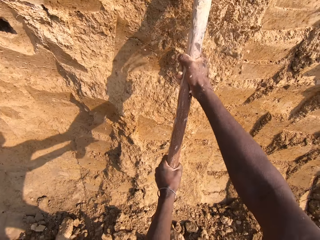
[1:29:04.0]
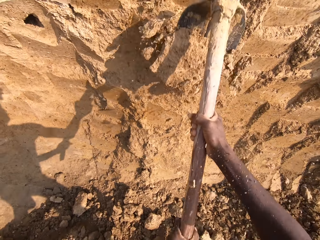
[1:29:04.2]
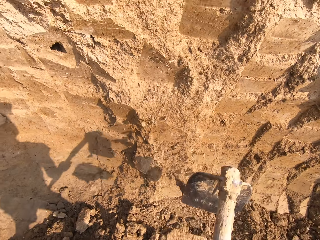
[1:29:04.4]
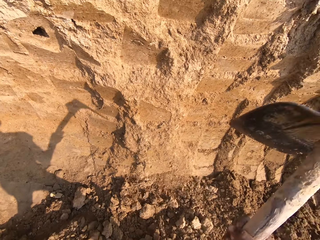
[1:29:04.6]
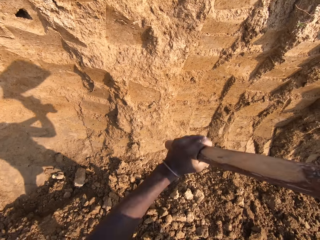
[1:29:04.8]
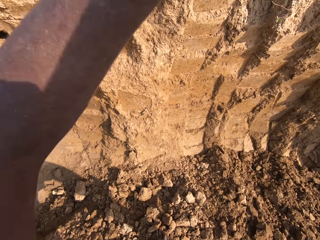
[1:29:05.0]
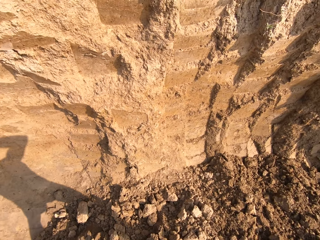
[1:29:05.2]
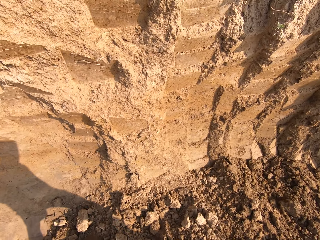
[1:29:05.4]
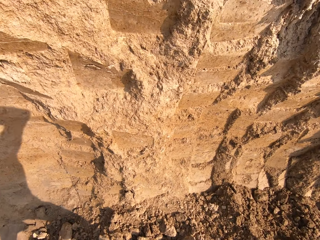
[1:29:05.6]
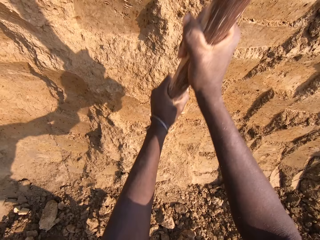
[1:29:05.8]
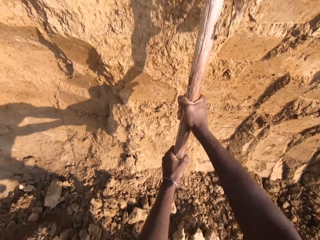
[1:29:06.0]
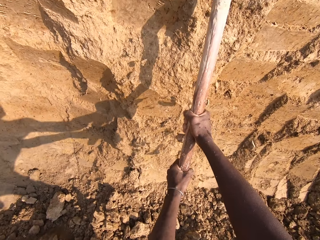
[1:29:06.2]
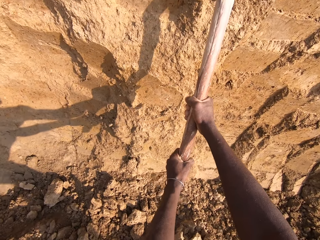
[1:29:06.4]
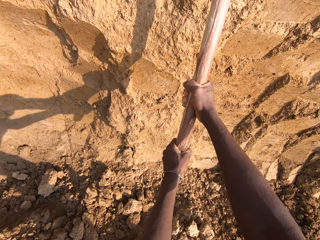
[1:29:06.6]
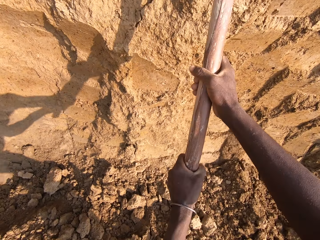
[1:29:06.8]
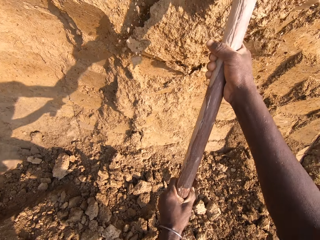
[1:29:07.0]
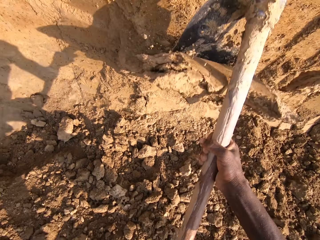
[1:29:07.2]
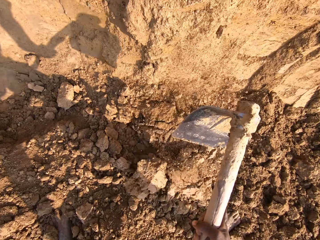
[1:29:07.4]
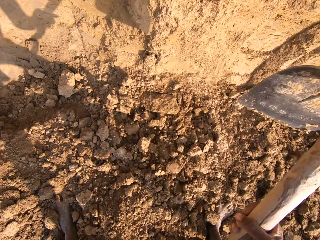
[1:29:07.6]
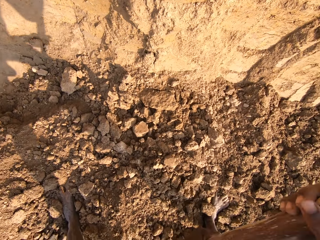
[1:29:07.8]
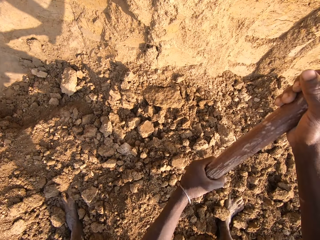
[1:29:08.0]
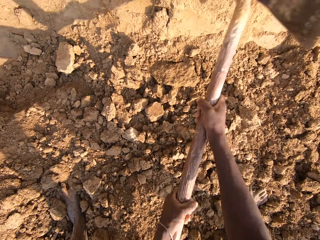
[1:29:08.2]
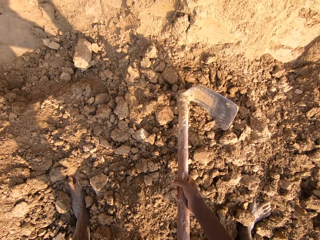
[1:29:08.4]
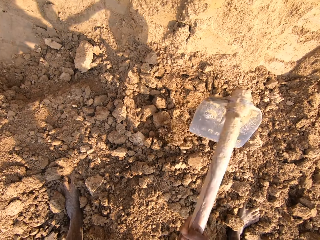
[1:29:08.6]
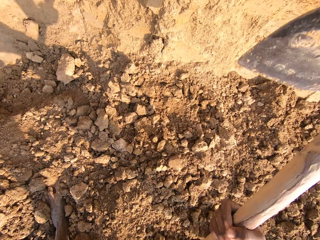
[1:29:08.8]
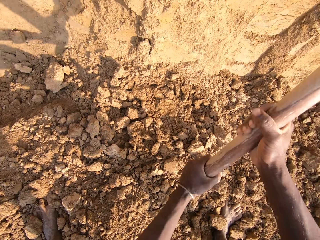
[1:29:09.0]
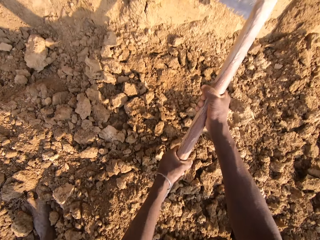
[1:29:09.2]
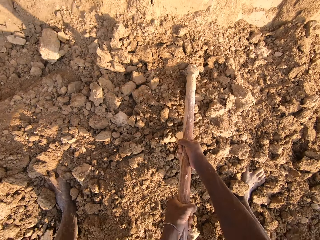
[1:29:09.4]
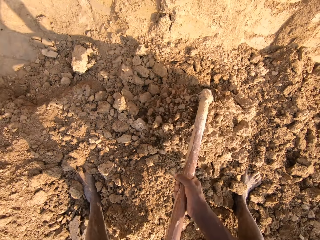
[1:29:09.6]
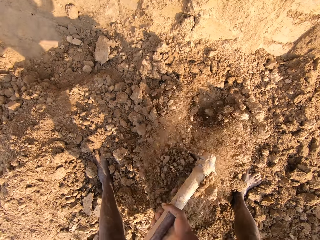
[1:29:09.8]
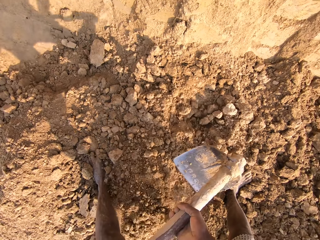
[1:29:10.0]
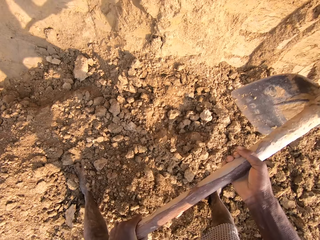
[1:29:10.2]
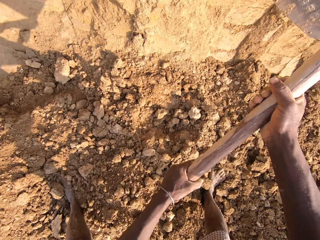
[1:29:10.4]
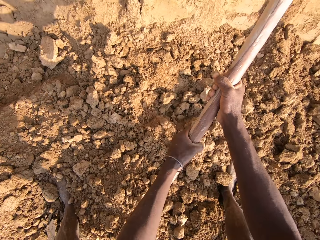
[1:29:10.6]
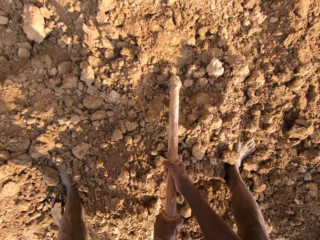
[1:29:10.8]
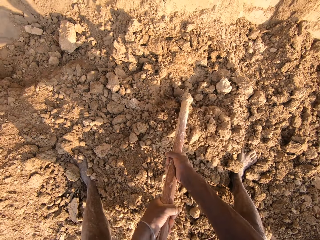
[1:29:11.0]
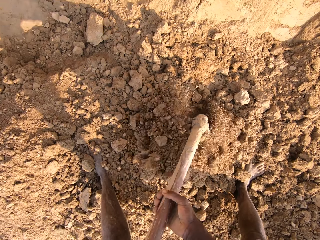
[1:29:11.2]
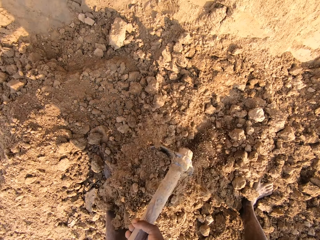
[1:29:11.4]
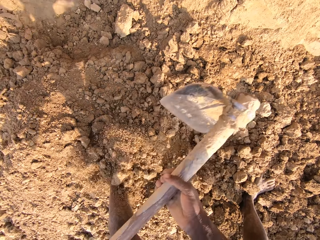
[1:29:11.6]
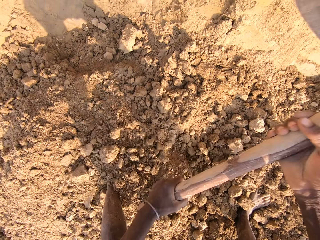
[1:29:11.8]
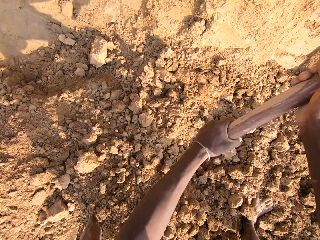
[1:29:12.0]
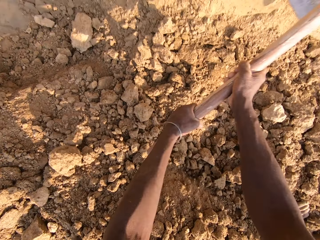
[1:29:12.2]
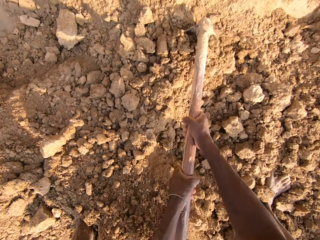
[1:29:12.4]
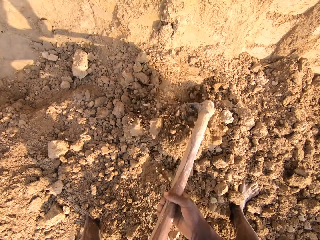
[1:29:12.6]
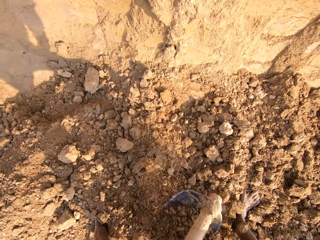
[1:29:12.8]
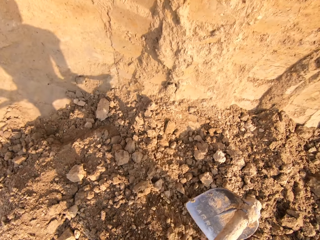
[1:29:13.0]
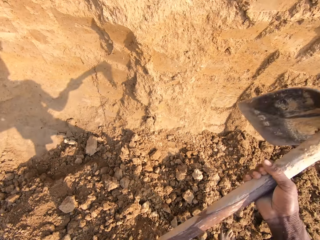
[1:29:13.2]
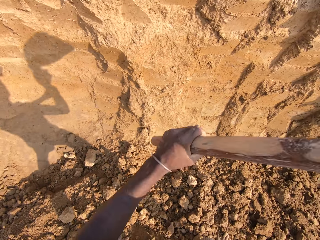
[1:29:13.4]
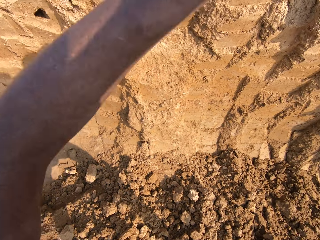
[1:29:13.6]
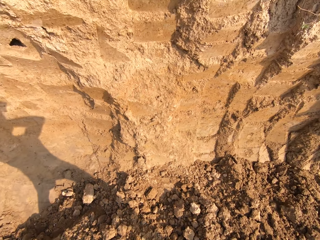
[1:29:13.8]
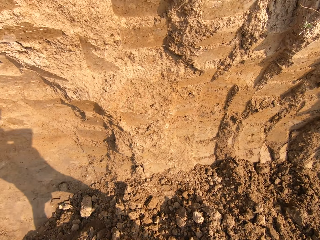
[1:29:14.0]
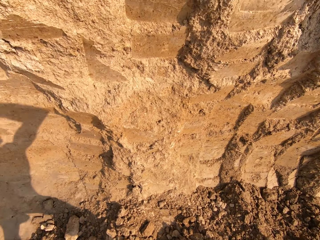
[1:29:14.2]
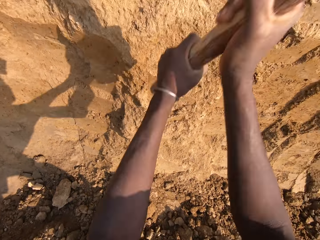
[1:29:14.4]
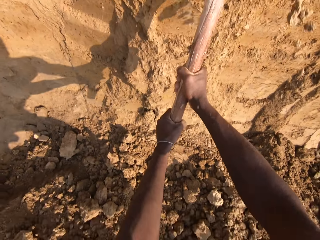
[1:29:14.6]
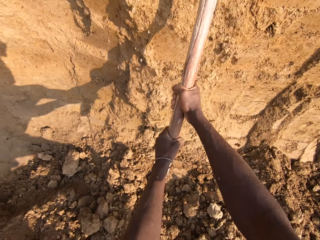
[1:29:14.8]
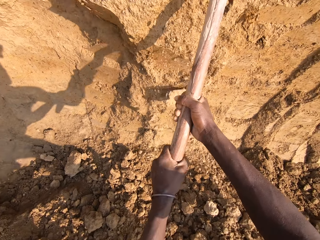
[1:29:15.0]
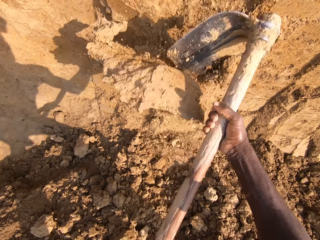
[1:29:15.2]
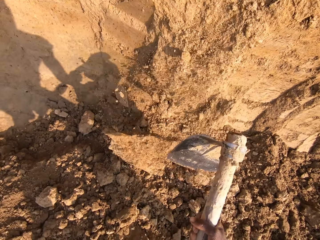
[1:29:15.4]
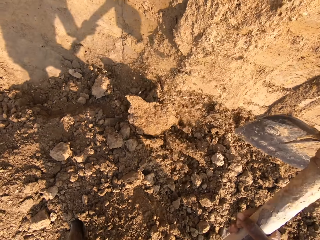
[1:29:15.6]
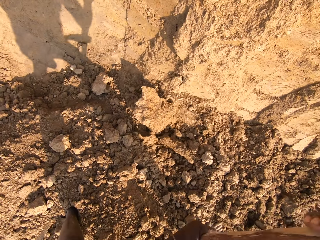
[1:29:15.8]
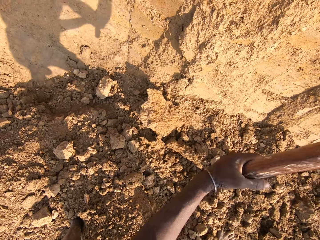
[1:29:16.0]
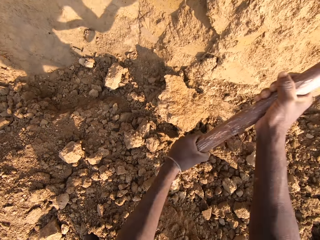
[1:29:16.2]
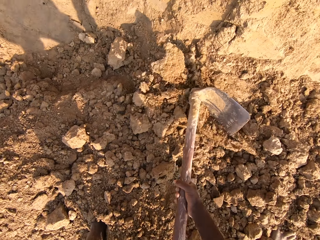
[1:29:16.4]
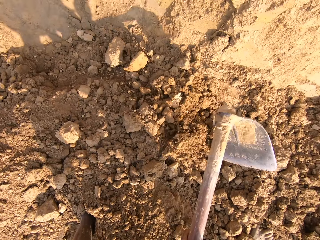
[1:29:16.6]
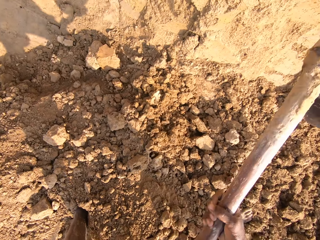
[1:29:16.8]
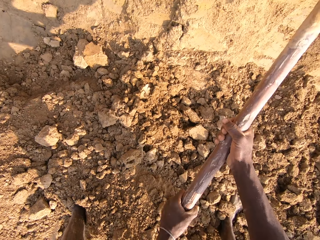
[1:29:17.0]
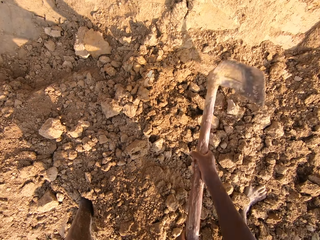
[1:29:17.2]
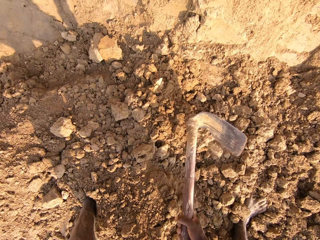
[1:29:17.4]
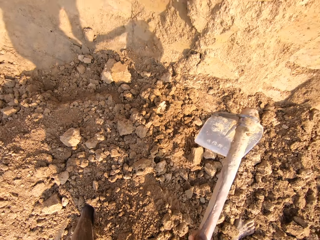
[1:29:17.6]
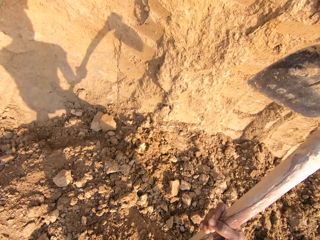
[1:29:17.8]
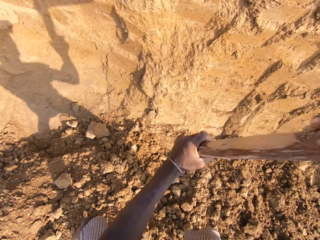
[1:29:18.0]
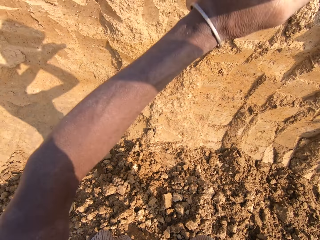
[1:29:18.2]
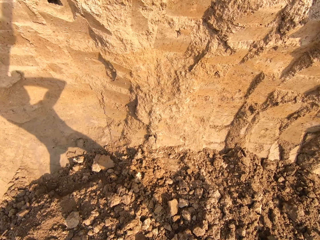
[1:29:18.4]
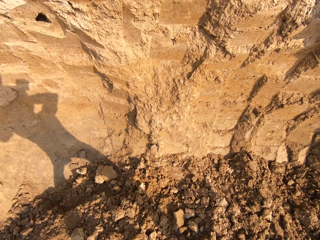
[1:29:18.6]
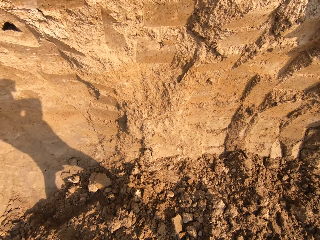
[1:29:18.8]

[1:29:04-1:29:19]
The camera wearer digs with the hoe. They break the soil into small particles. They dig sand with the hoe. They break the soil into small particles with the hoe.

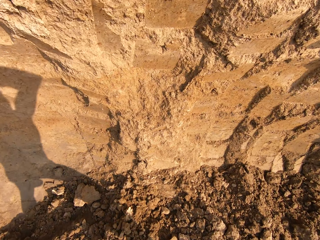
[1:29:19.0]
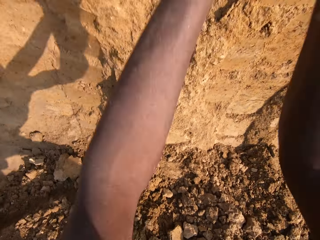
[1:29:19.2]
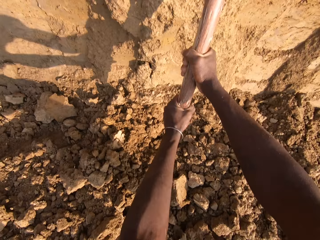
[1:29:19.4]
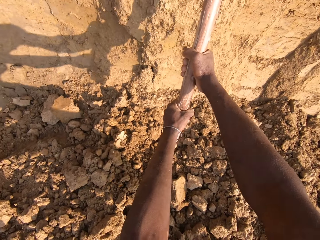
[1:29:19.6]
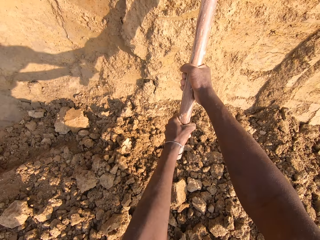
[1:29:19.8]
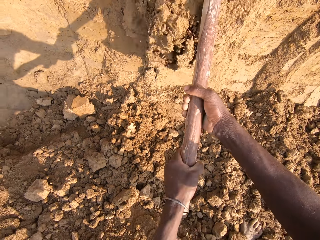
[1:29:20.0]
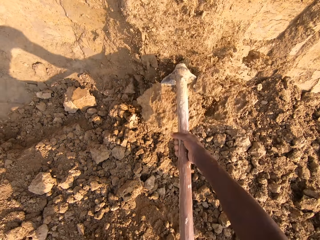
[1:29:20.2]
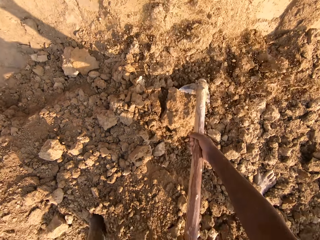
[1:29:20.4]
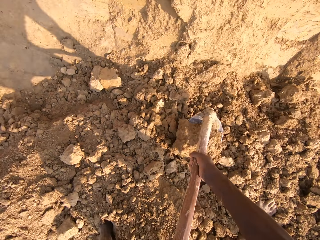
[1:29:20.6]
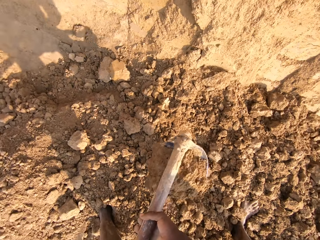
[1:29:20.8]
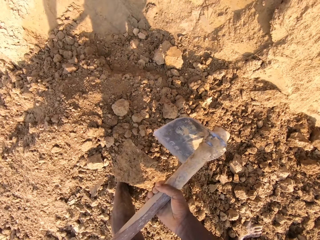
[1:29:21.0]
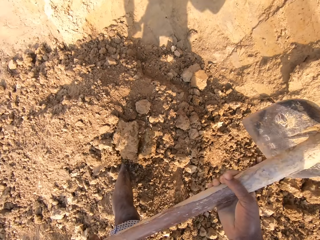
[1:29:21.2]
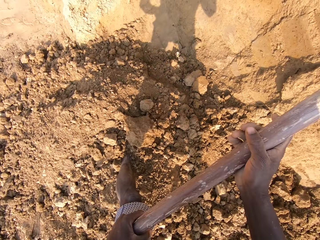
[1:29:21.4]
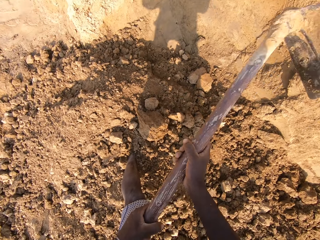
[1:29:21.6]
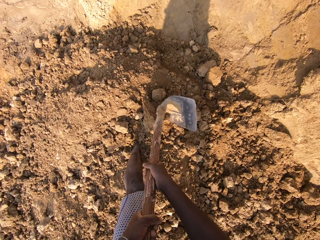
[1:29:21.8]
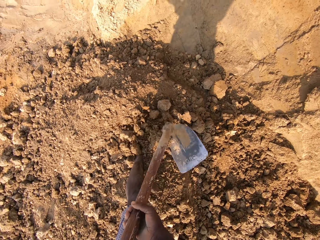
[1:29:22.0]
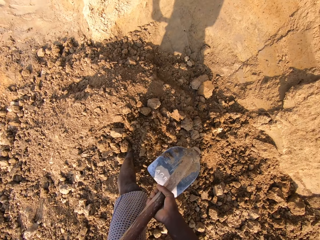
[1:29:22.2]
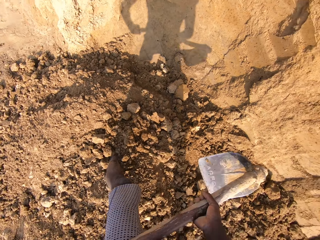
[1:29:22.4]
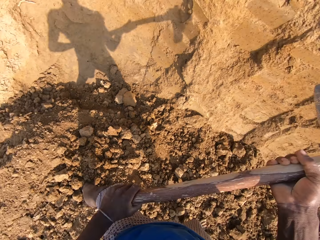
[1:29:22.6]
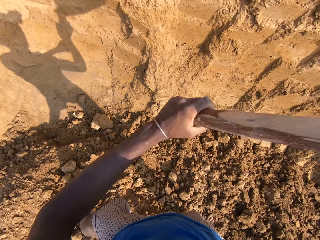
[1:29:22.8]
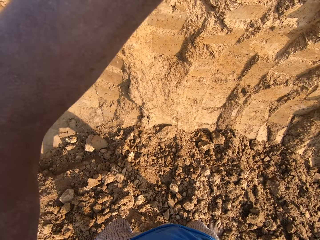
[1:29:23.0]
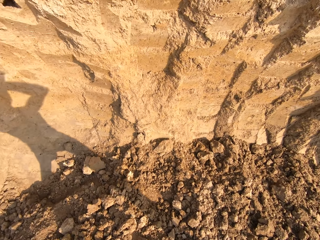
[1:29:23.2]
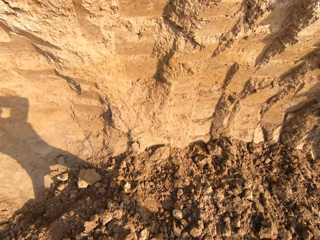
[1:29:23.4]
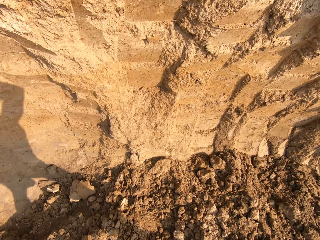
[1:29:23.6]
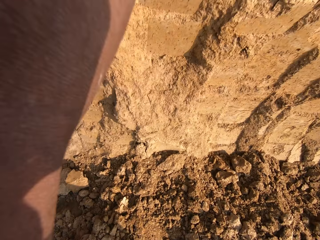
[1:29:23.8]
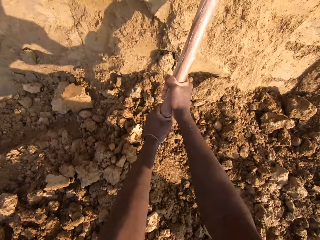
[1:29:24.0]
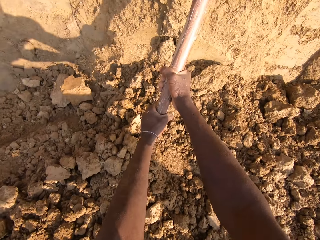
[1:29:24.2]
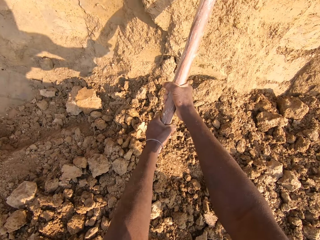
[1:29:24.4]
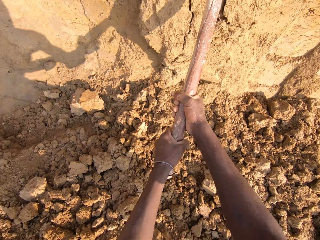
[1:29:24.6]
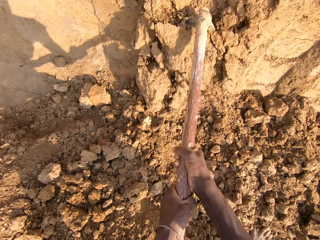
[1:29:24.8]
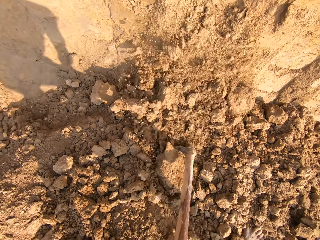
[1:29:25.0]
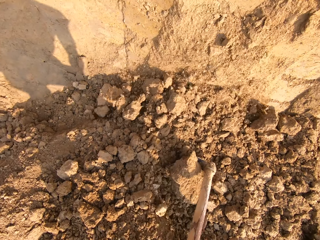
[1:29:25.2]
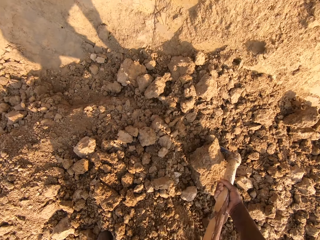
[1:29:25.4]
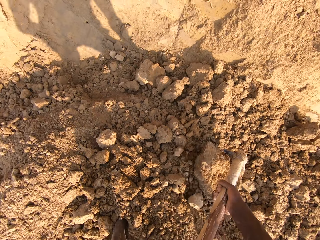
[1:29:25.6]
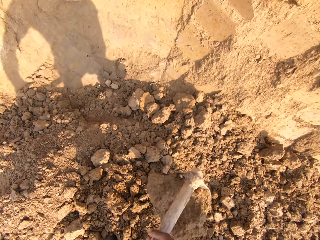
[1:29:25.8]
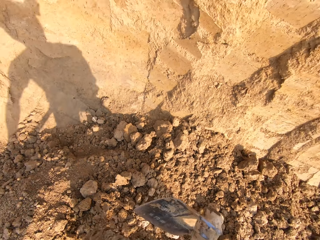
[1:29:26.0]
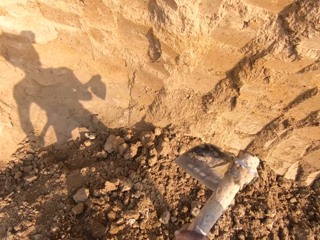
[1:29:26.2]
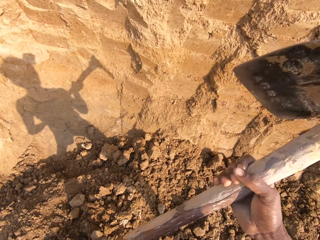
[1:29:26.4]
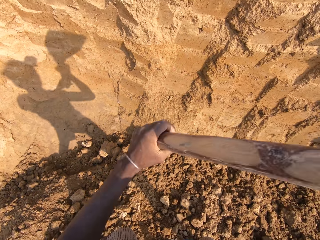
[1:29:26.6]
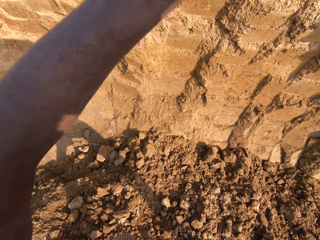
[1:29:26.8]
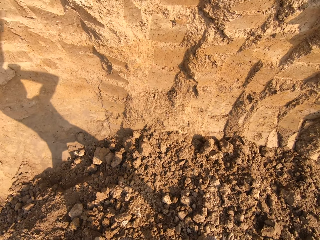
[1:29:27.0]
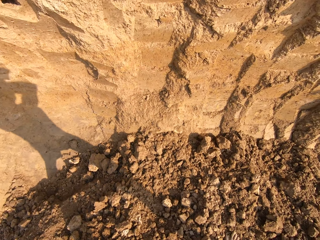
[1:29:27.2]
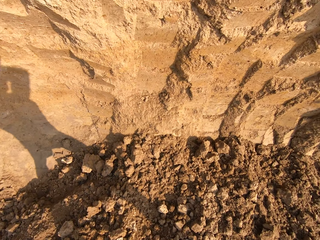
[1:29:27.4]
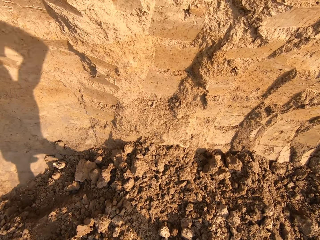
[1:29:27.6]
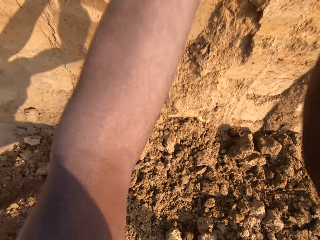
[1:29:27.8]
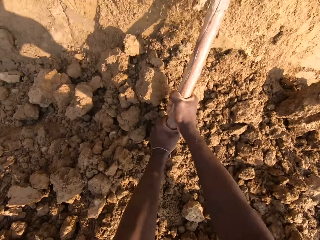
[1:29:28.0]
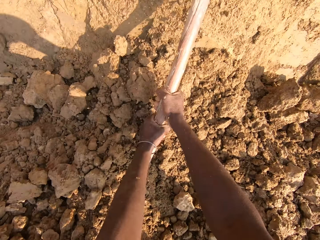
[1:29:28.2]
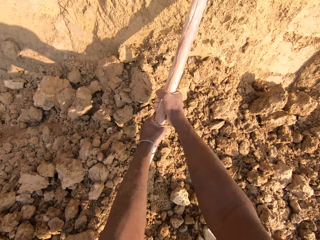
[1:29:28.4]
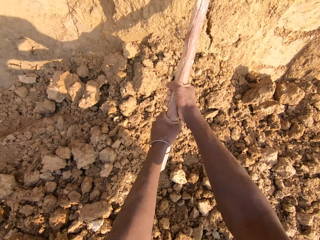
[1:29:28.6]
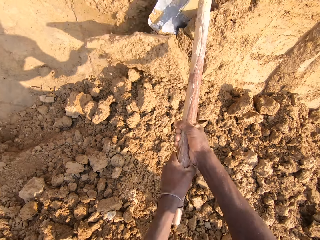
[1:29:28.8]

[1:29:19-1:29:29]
The camera wearer digs with the hoe. They break the soil into small particles. They dig with the hoe.
